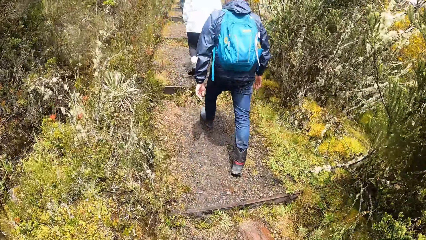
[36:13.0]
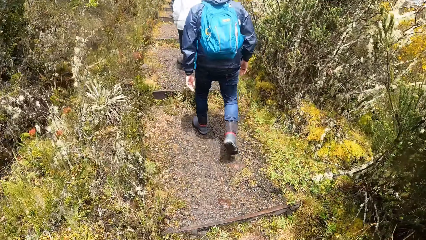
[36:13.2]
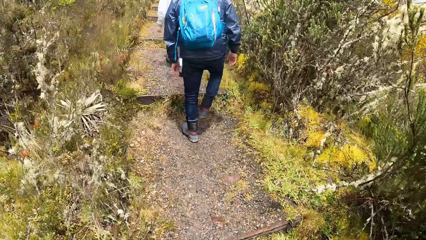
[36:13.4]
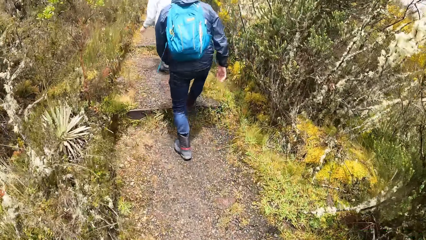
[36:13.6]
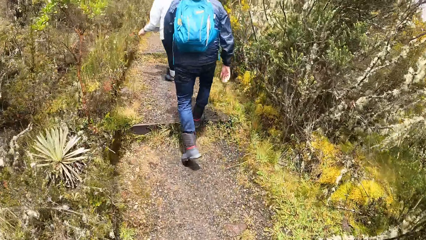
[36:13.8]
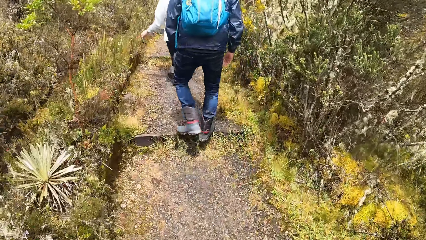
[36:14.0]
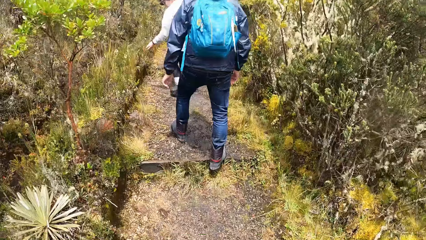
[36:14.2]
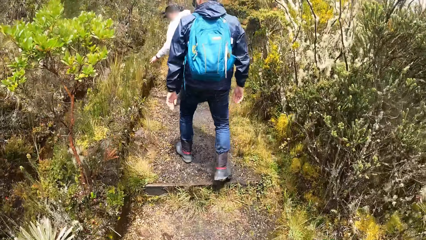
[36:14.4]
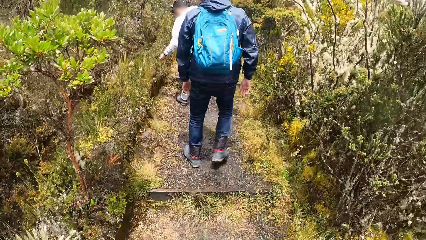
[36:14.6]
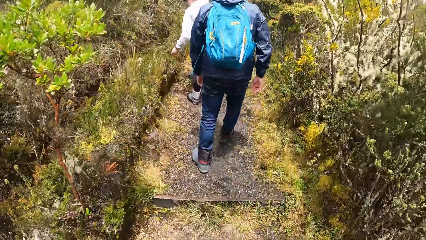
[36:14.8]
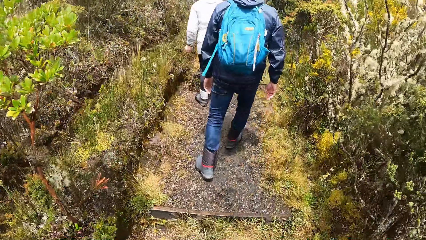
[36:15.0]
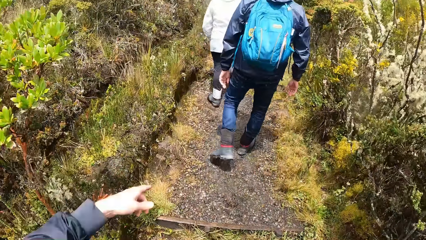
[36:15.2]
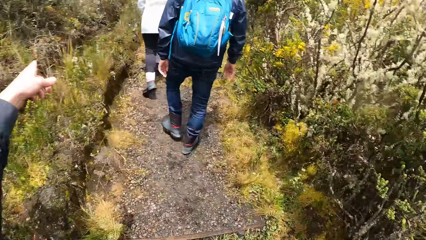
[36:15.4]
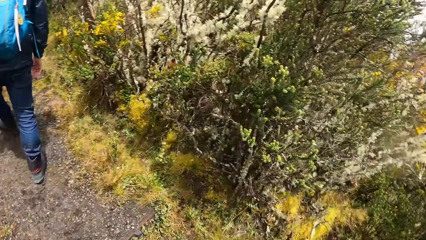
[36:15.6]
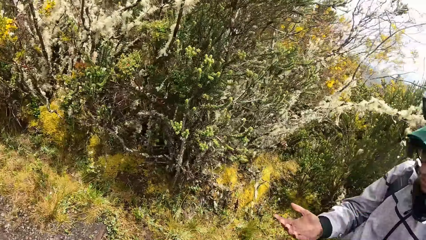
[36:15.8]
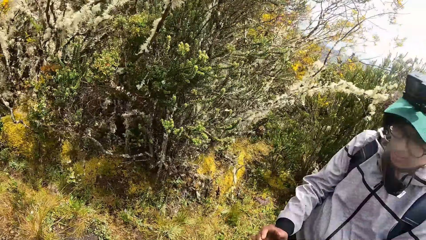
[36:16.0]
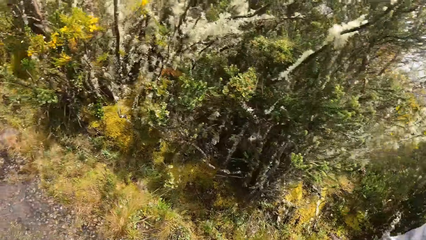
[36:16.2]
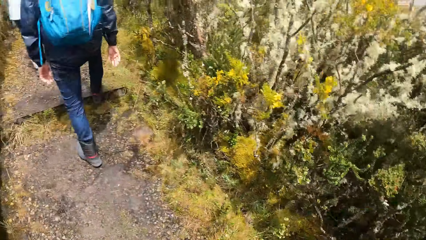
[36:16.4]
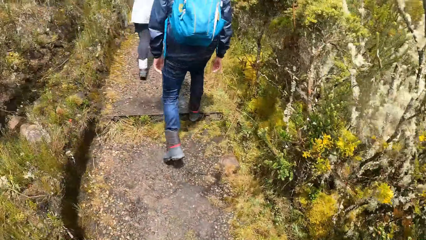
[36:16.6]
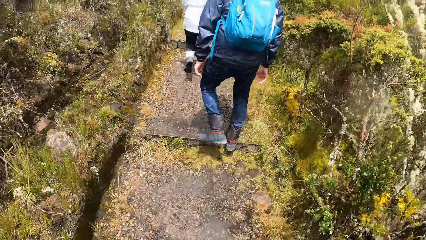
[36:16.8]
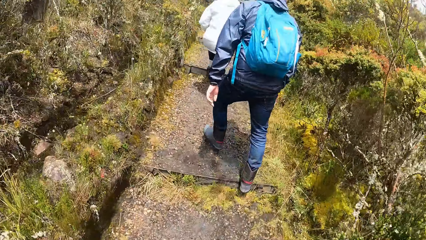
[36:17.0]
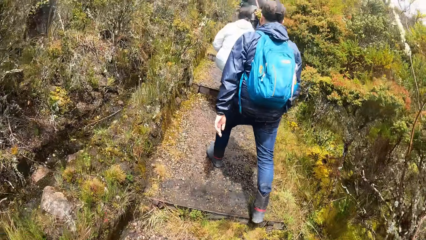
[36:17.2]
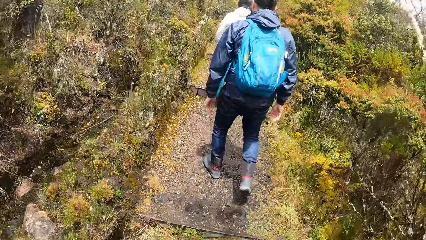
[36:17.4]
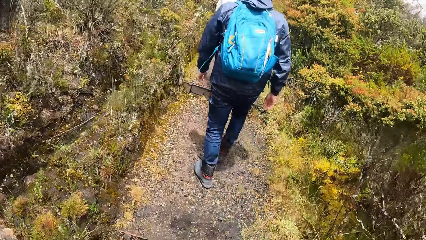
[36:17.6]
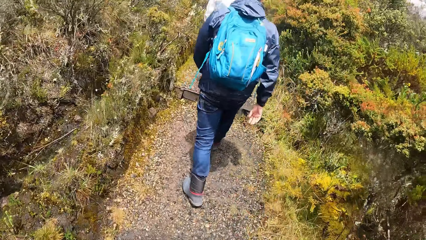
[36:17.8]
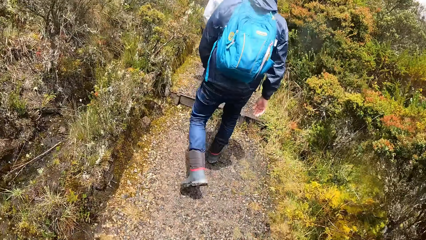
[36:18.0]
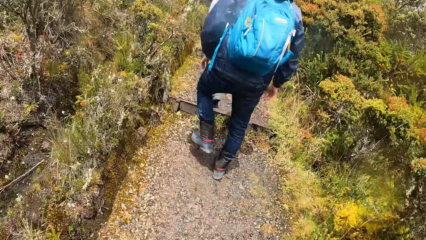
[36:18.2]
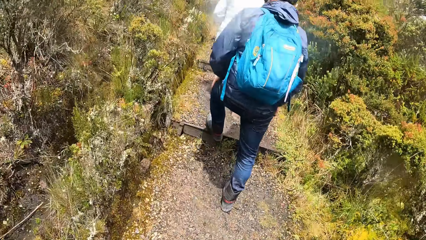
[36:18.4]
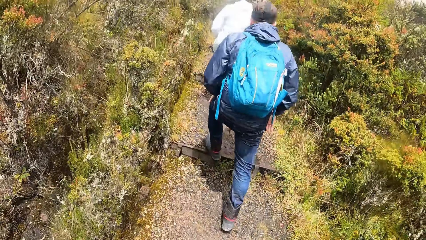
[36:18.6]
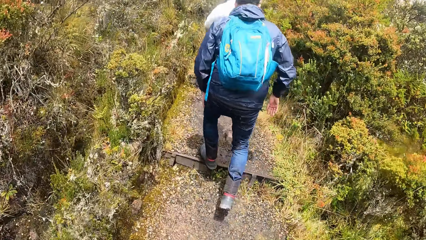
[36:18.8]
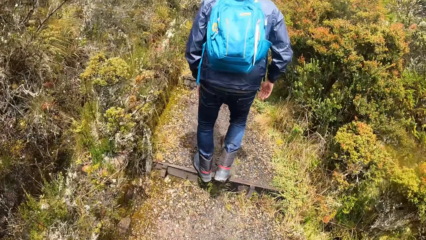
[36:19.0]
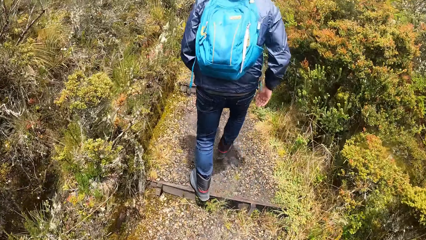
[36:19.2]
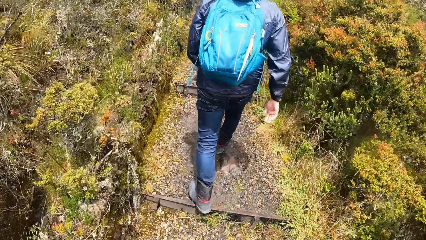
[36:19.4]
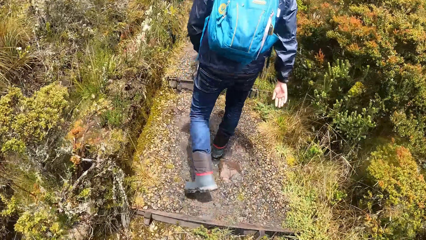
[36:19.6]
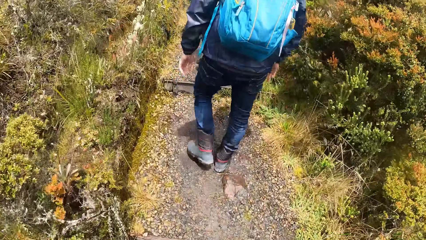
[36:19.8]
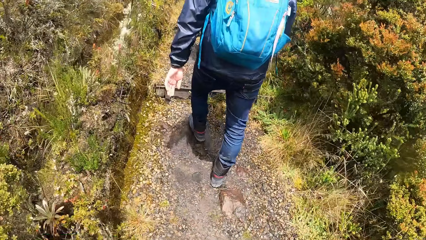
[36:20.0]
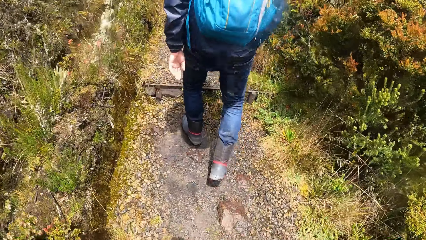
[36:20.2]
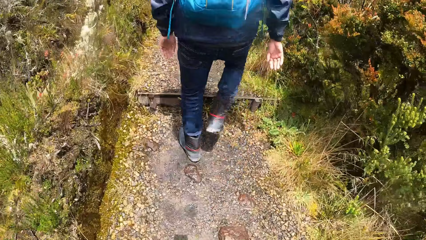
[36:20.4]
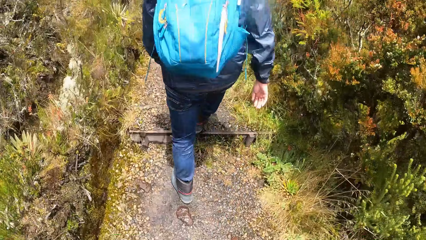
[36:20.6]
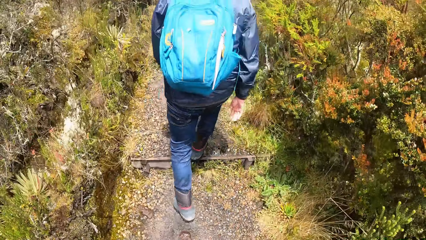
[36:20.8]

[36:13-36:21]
The camera wearer interacts with the man. They make gestures.

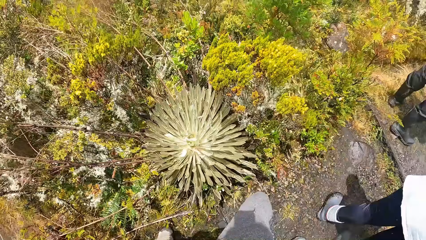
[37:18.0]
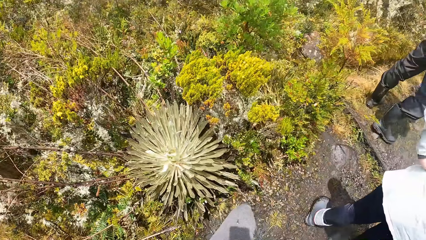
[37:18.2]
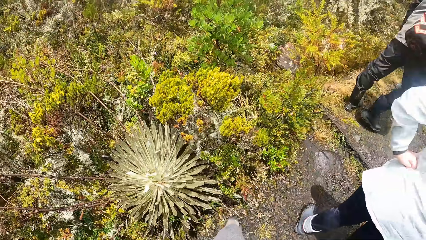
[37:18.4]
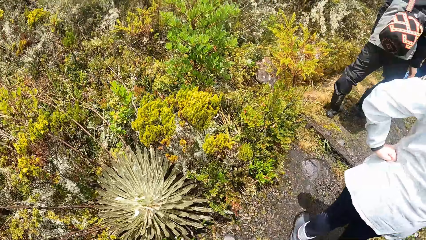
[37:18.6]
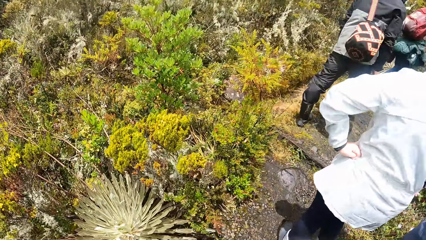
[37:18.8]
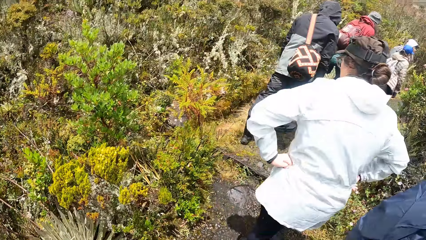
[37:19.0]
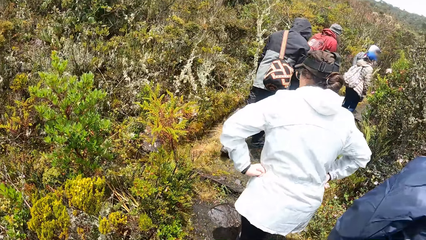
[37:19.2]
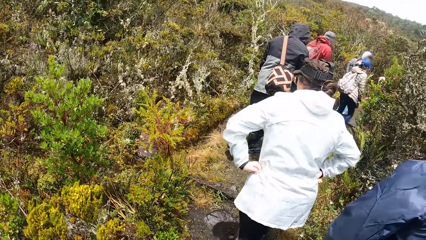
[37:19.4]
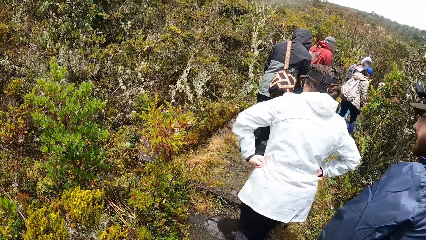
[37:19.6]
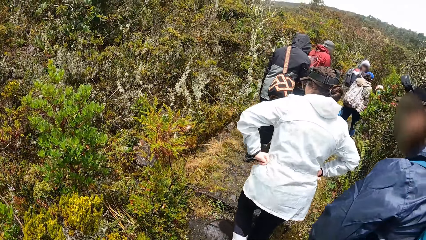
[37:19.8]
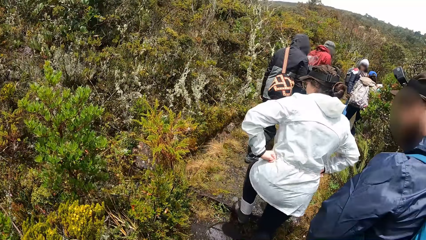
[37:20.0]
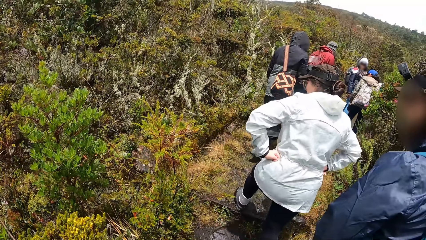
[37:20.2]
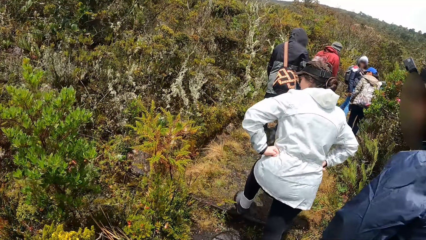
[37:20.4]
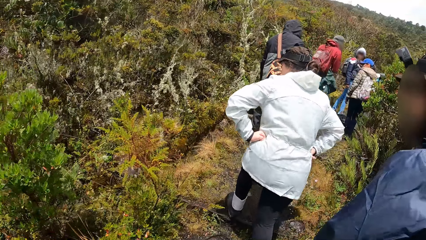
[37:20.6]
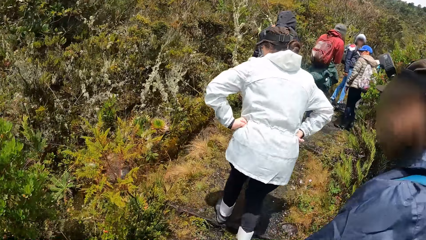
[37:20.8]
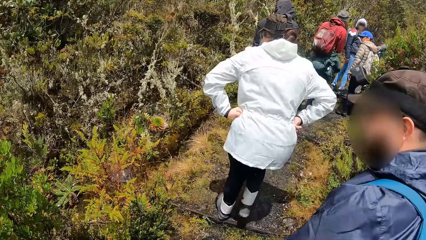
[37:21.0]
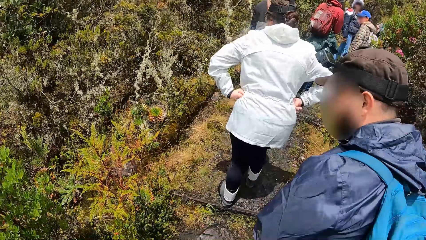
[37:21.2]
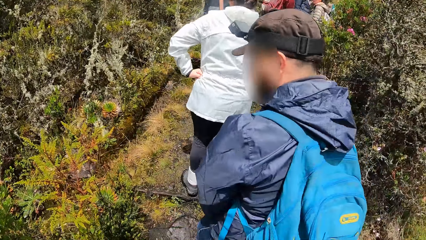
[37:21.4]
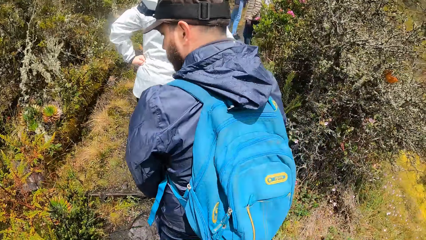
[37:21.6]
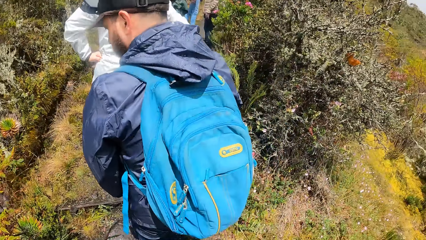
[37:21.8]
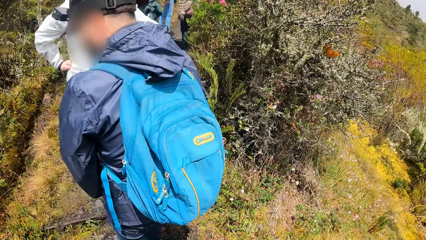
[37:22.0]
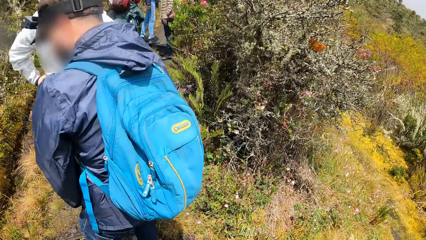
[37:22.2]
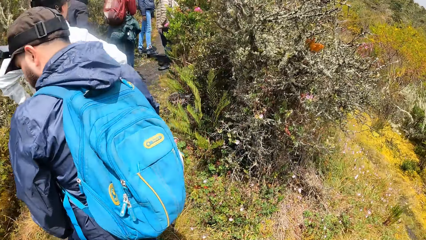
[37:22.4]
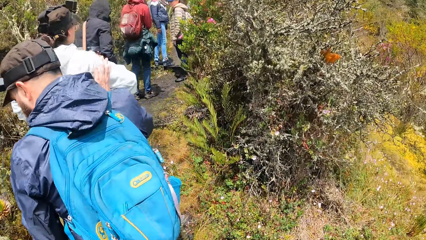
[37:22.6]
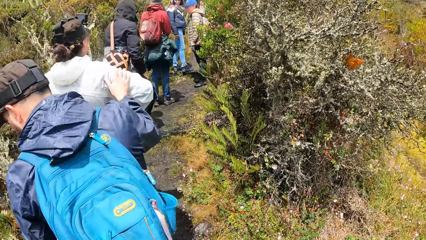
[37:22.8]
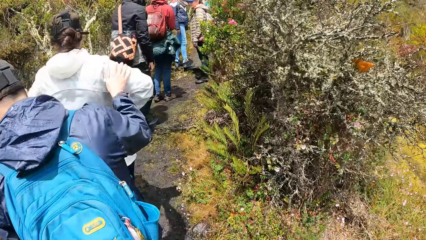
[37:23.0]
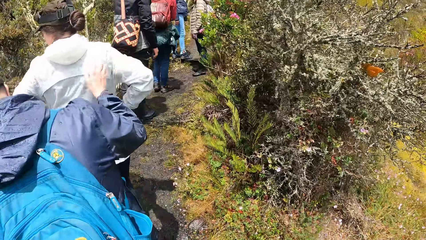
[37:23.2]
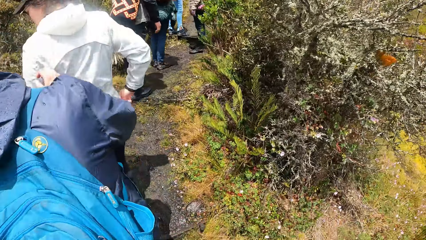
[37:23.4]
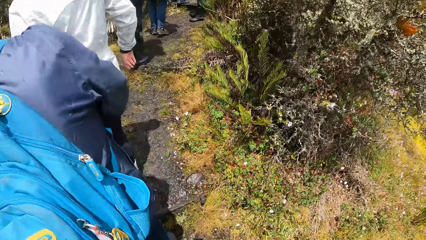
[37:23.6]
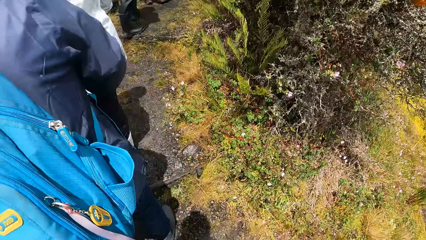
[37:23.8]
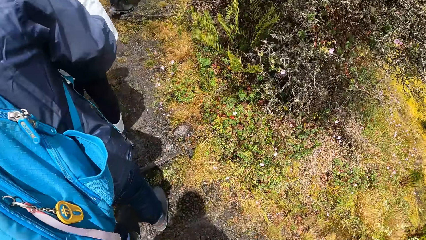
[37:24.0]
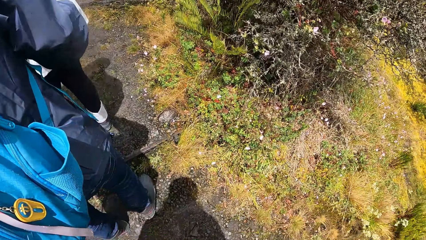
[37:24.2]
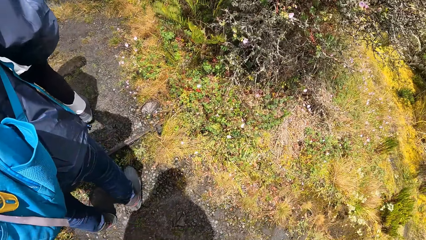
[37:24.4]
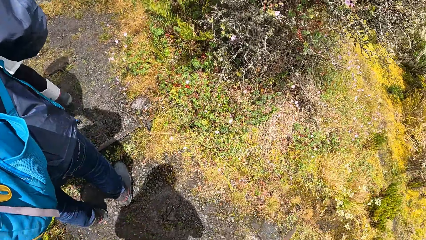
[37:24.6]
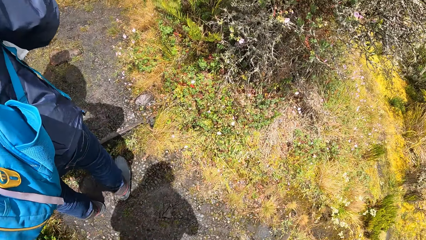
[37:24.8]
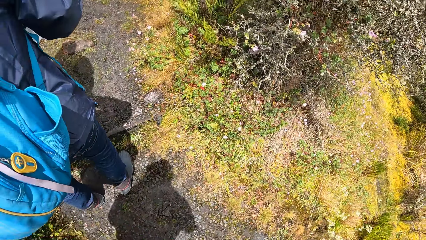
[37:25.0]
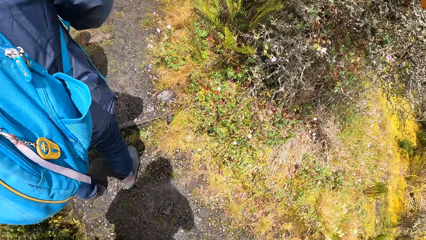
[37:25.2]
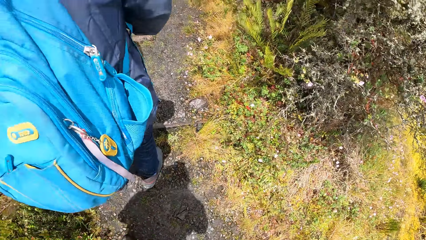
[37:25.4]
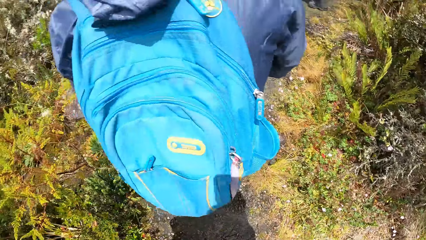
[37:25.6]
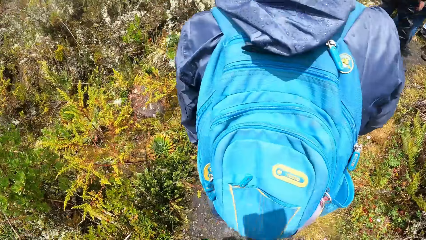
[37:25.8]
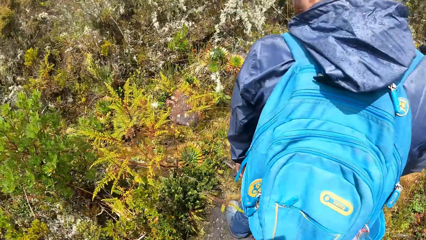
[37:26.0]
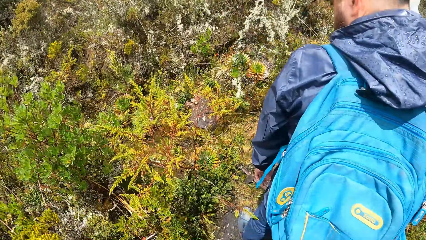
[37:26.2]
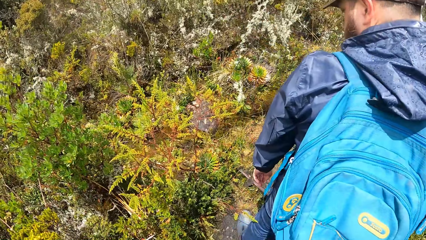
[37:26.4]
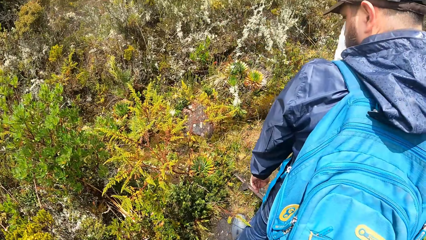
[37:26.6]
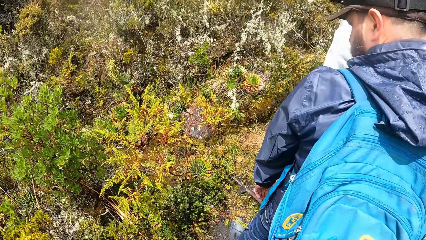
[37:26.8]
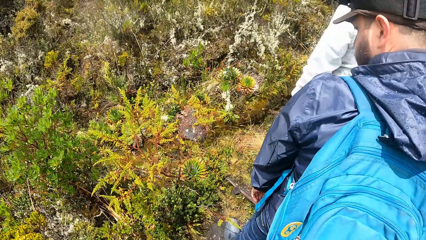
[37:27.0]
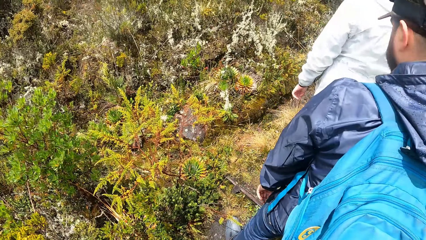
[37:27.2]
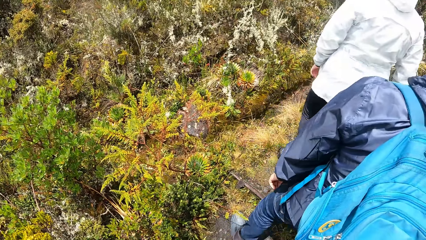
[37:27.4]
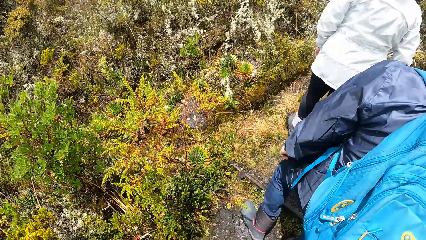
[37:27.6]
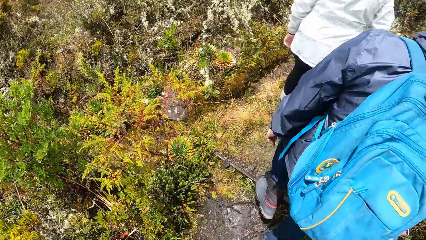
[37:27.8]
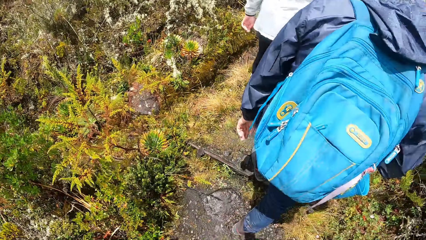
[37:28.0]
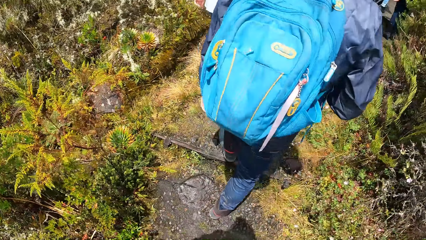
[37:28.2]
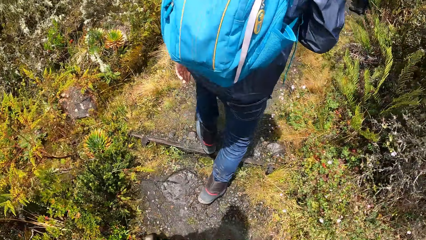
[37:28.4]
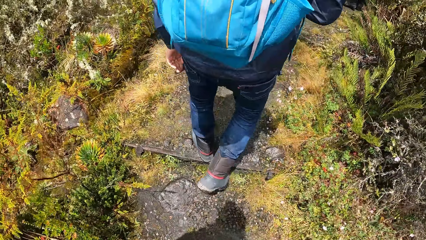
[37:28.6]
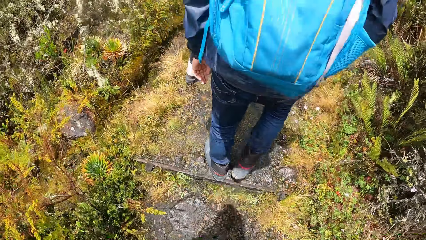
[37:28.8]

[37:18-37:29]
The woman walks up the hill through the pathway. The man walks up the hill through the pathway. The camera wearer walks up the hill through the pathway. The man interacts with the woman. The woman walks up the hill through the pathway. The man walks up the hill through the pathway.
